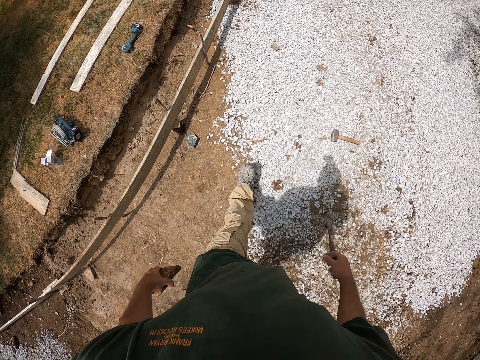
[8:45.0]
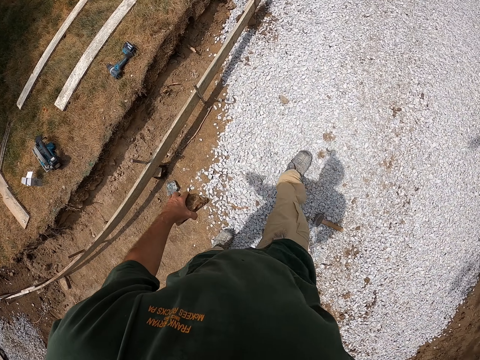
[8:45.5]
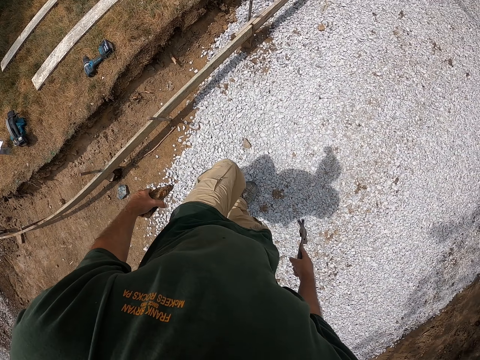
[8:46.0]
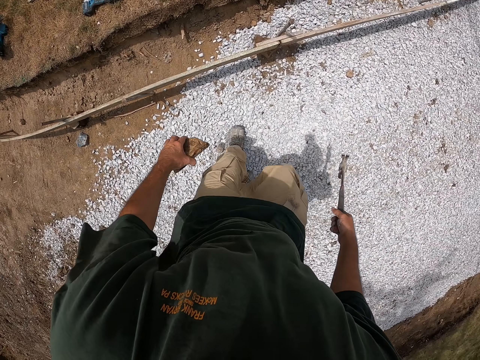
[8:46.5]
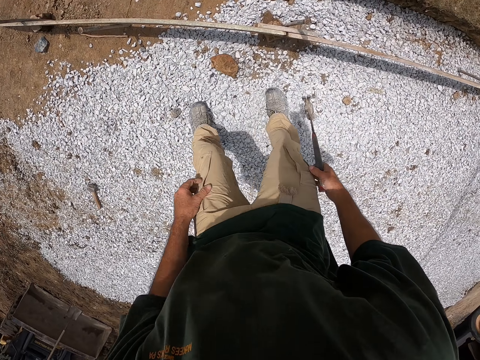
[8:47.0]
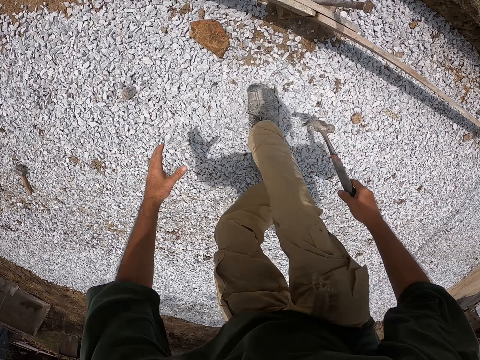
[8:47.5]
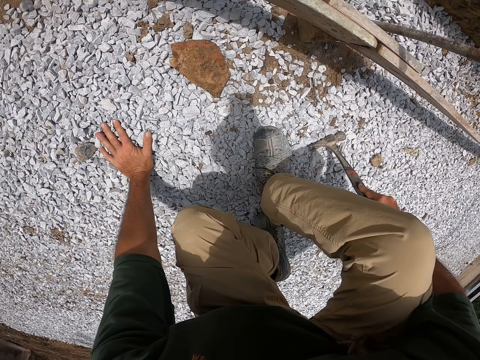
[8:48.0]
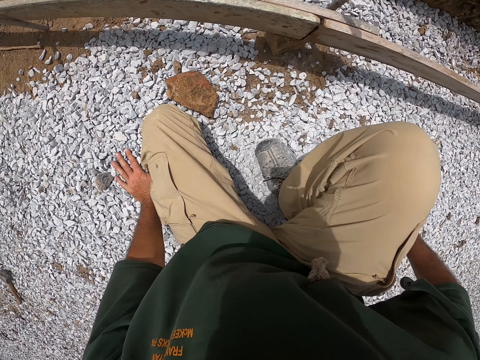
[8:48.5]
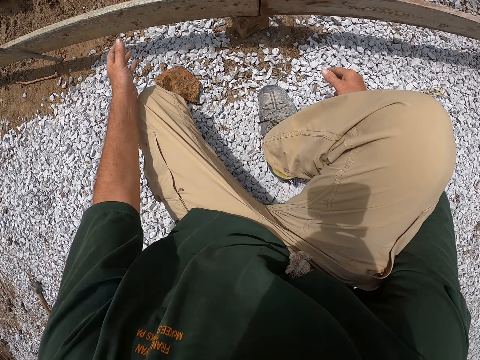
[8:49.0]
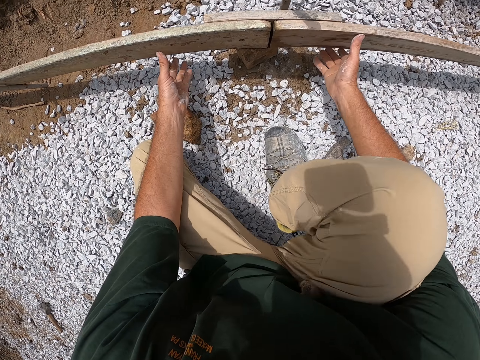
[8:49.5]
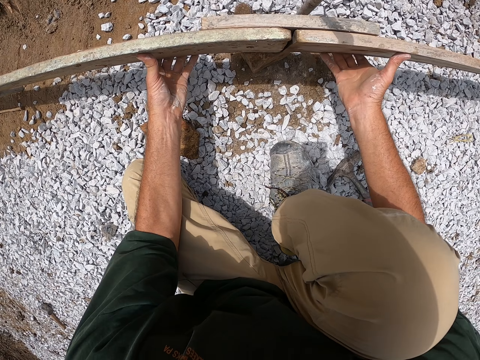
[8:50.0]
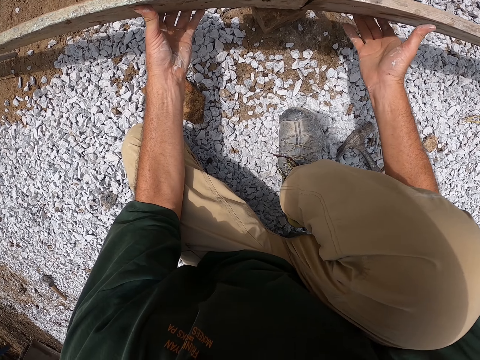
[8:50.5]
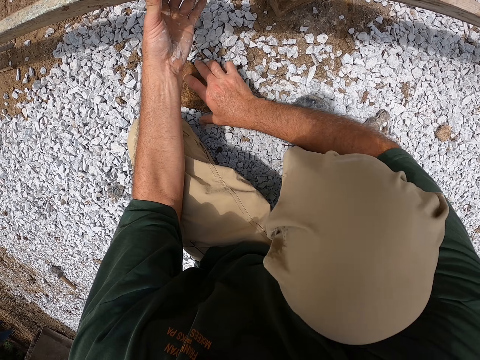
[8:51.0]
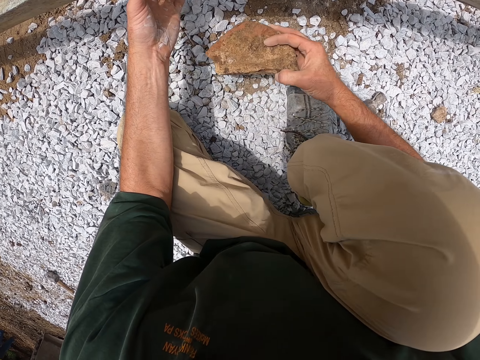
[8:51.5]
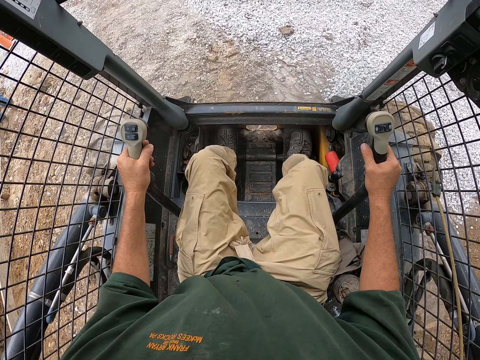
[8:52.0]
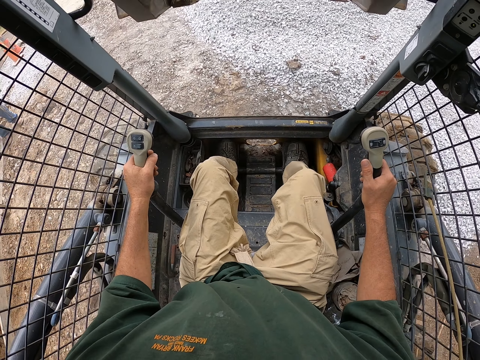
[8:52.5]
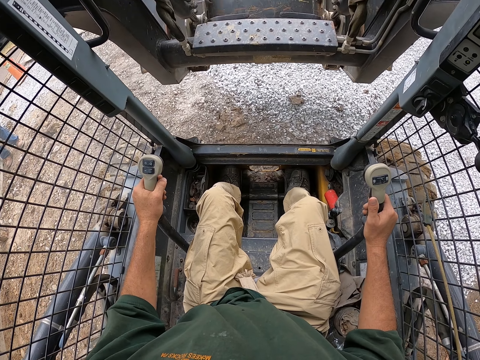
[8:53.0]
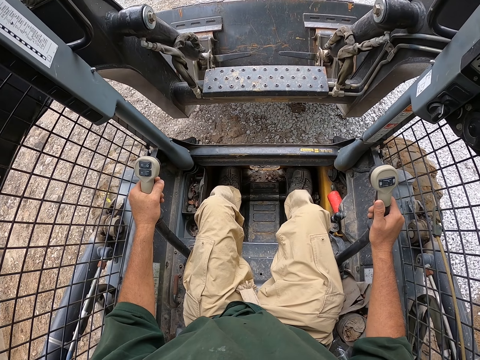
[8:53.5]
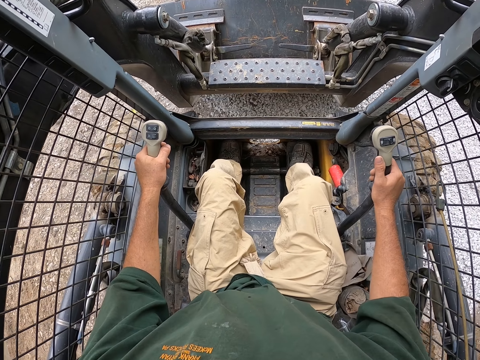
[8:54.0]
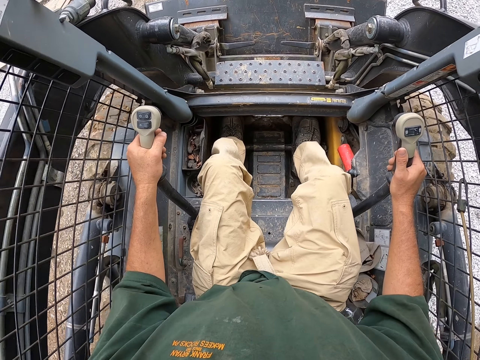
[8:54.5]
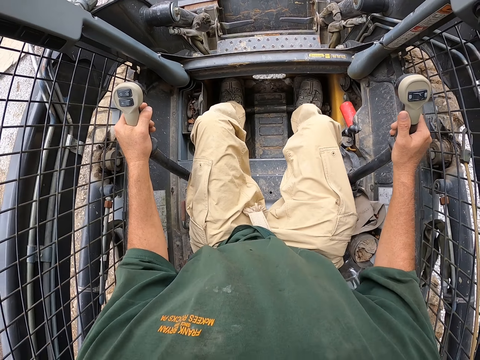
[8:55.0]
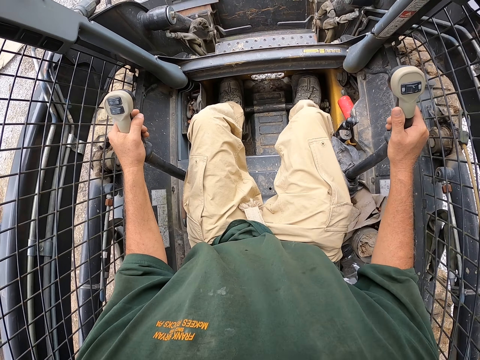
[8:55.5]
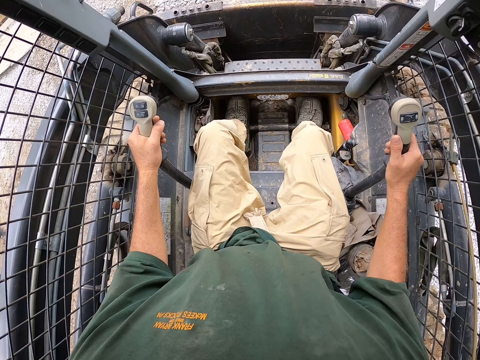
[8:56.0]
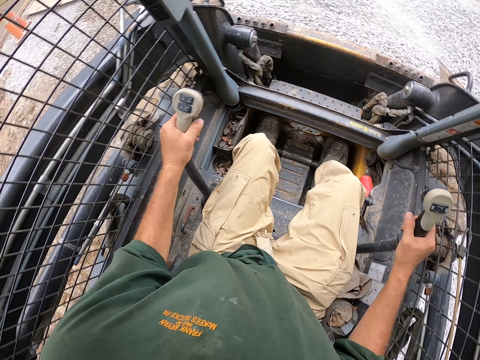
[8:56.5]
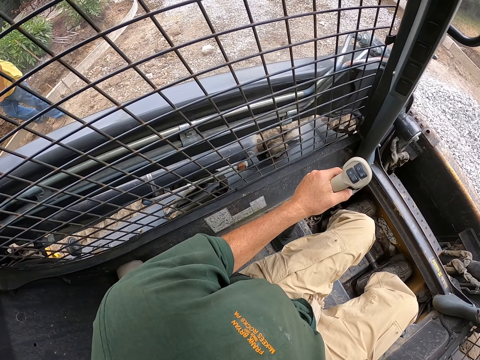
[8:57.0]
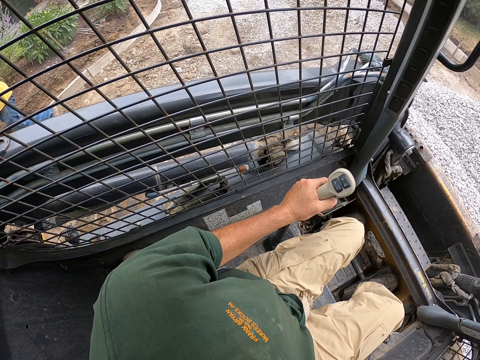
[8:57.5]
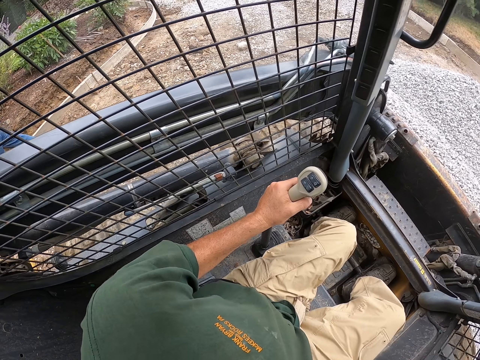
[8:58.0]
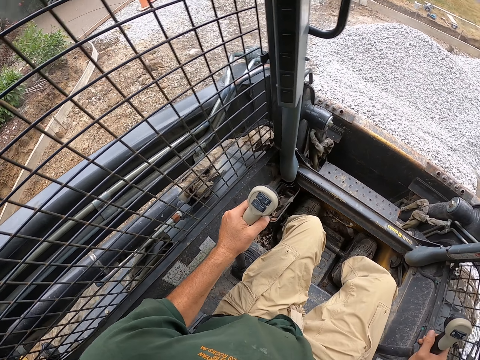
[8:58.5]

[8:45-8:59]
The camera wearer drops the stone on the ground. He kneels down. He squats down. He adjusts the wood. He lifts the wood. He holds the stone. He picks the stone. He flattens the road with the grader. He drives a backhoe. He drops the loader. He drives the backhoe. He picks stones. He turns his head. A man walks around the compound.

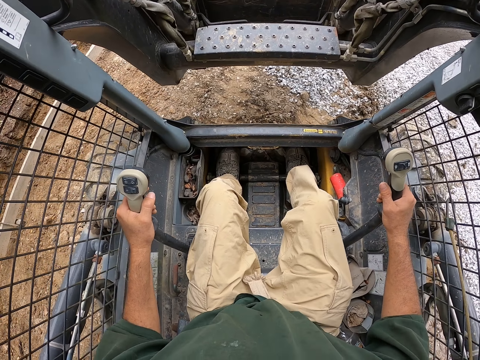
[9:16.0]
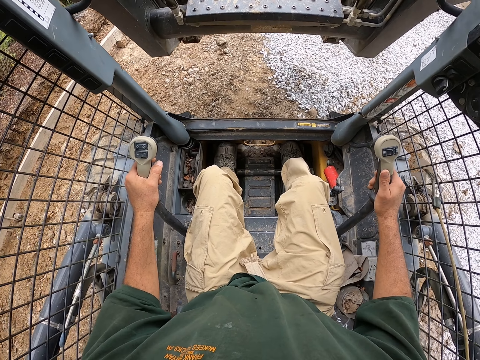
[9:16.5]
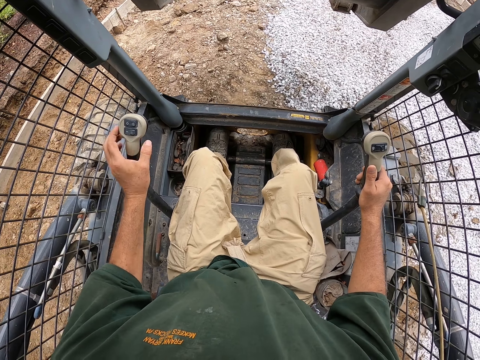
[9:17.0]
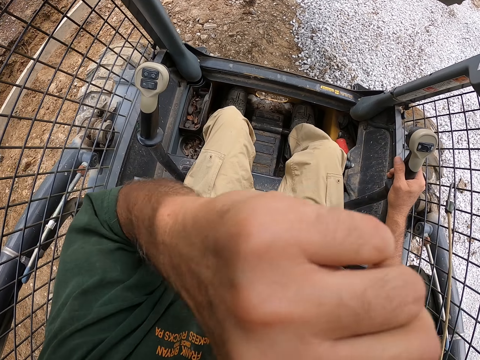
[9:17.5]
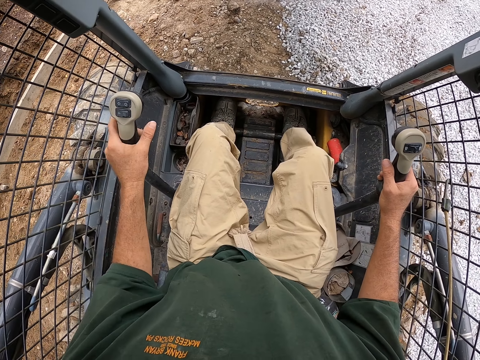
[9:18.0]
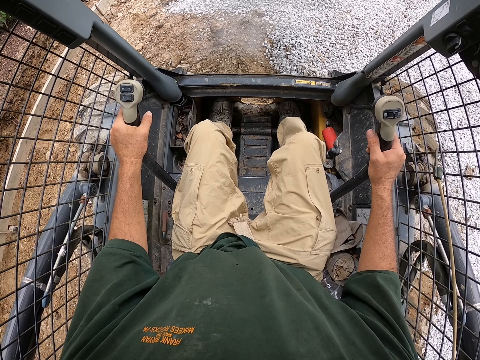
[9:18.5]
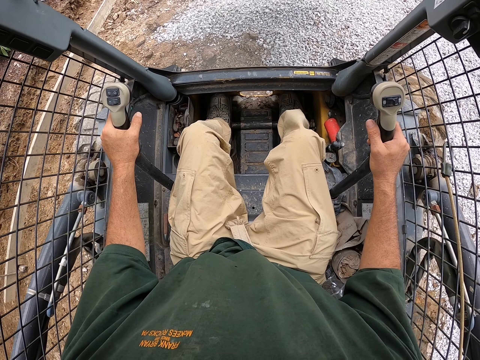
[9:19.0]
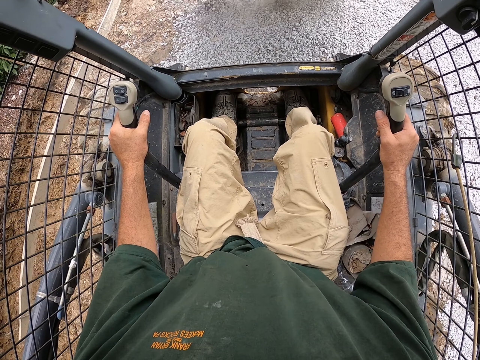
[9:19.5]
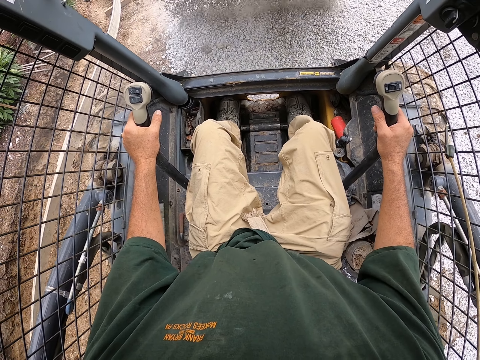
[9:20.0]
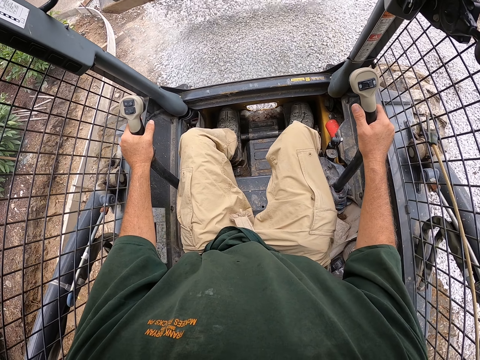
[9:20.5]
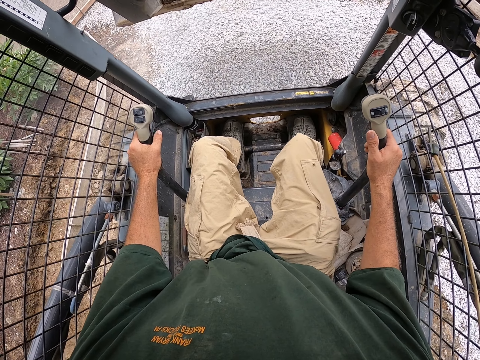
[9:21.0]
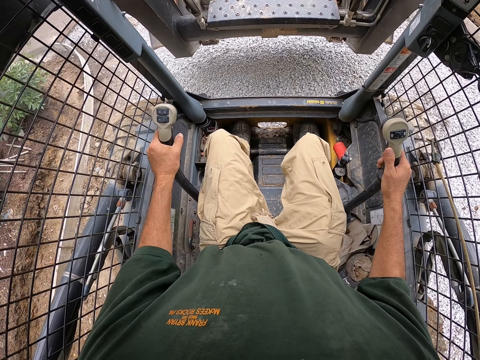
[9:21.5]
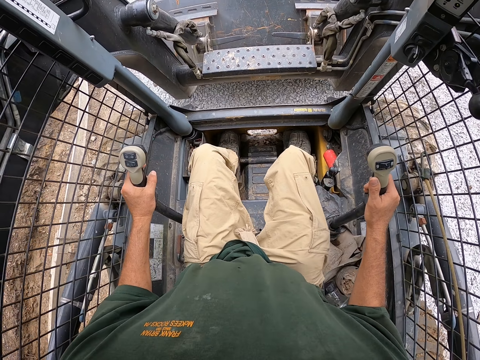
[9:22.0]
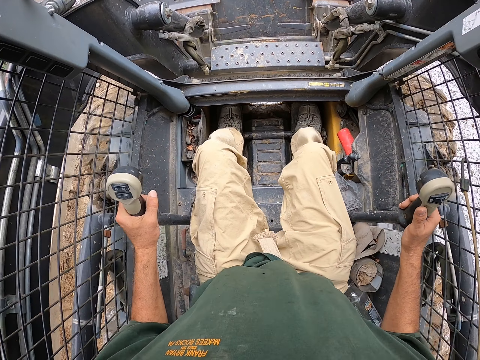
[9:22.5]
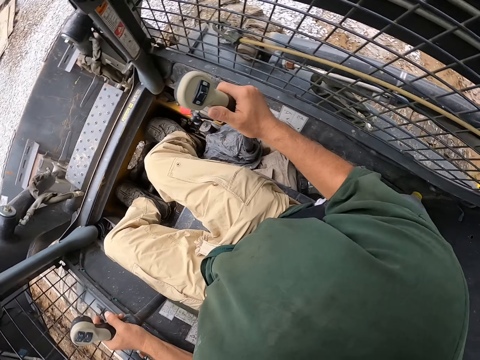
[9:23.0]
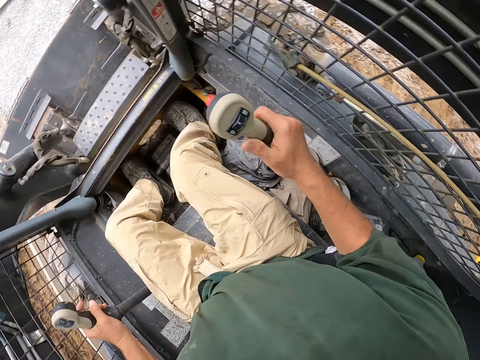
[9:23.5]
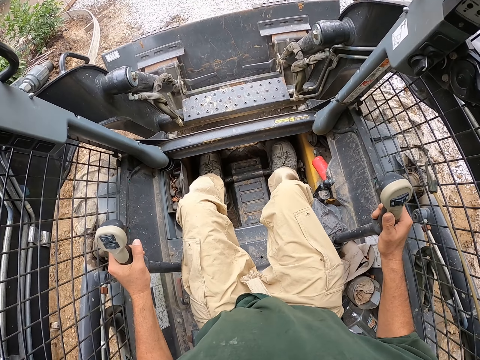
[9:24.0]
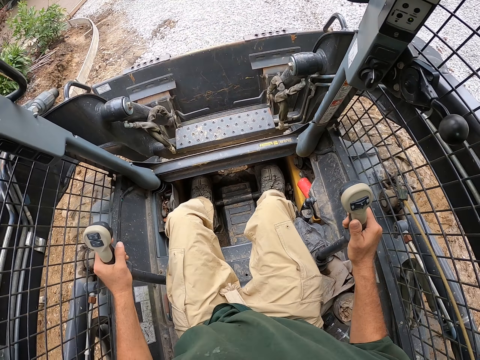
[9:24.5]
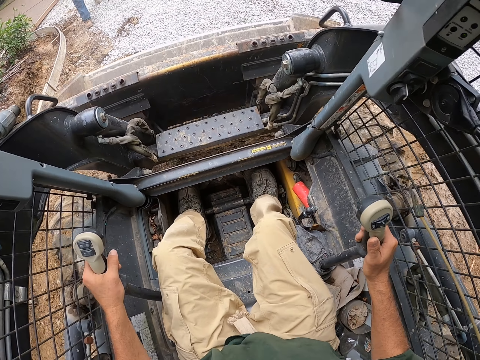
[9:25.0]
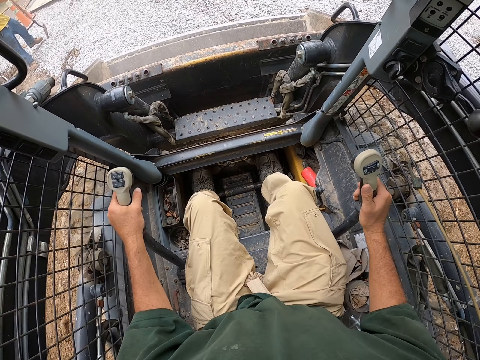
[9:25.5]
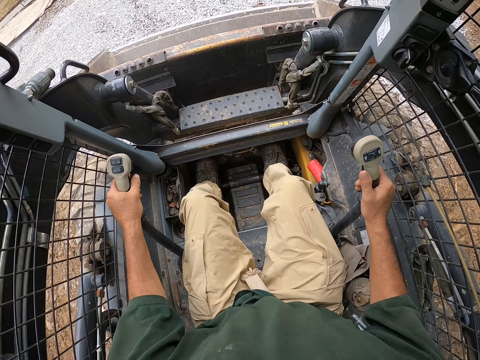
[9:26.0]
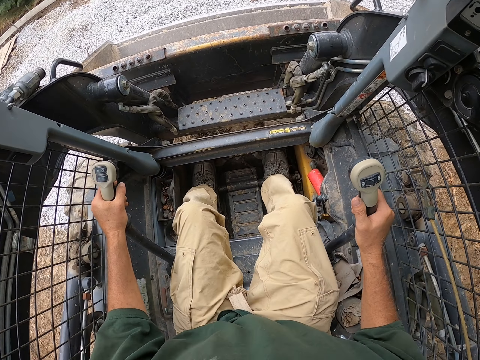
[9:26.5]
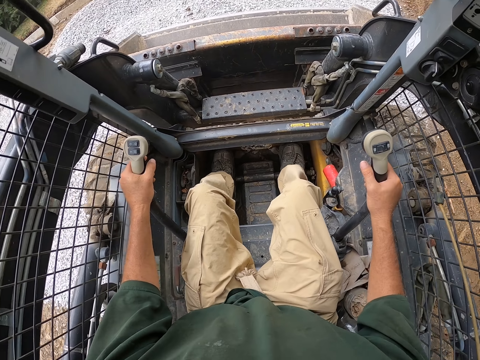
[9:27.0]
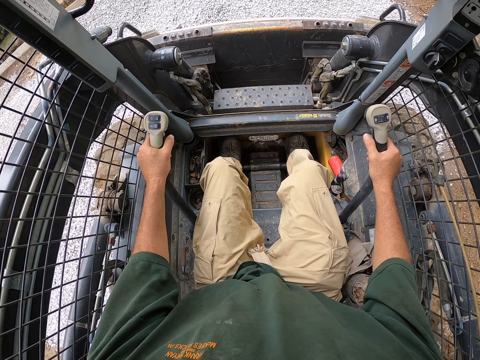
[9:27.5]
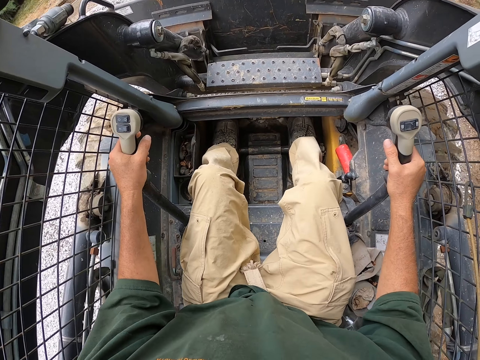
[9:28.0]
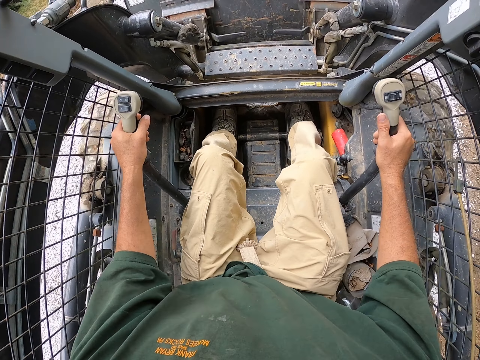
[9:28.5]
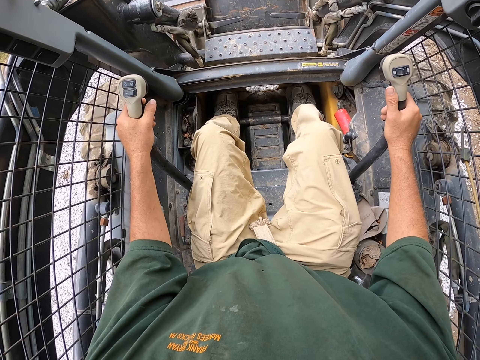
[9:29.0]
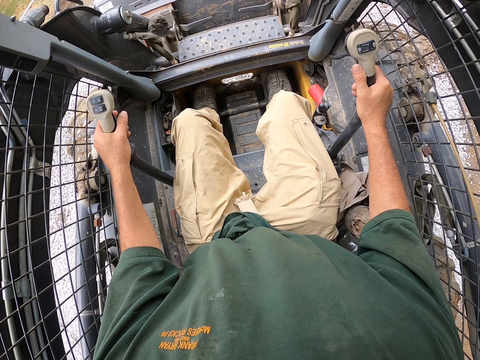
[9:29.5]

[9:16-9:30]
The camera wearer lifts the loader. He scratches his face. He wipes his nose. He pours stones. He spreads the stones. He turns his head. A man holds a spade. The camera wearer drives the backhoe. He picks stones.
